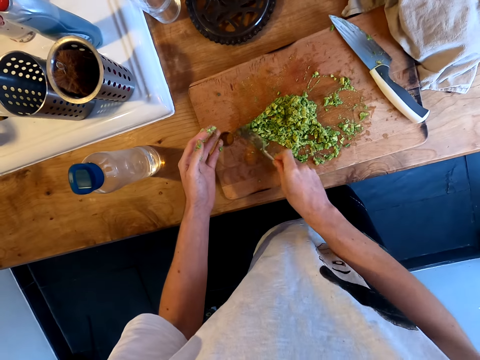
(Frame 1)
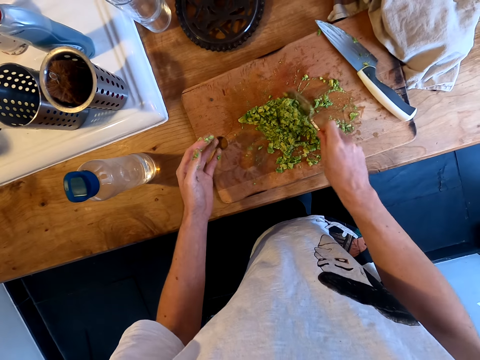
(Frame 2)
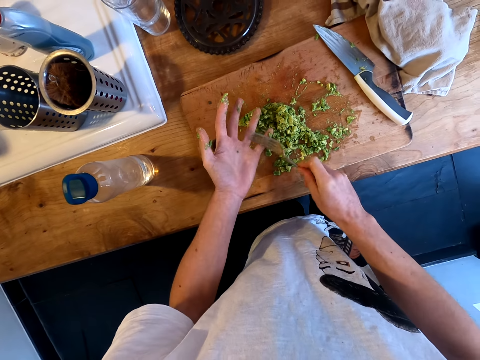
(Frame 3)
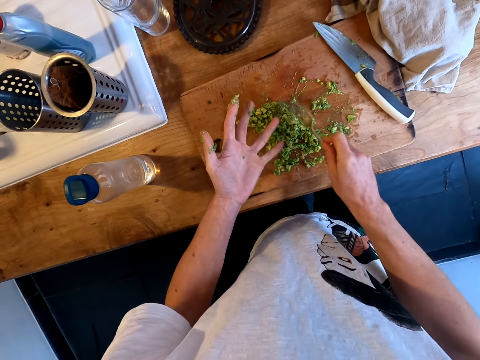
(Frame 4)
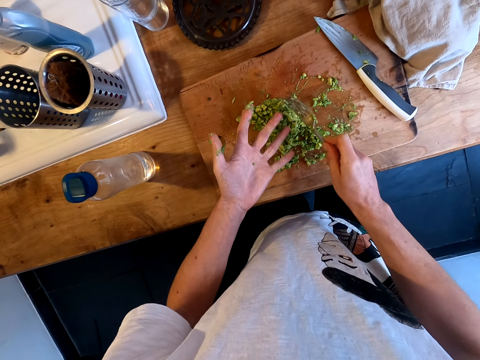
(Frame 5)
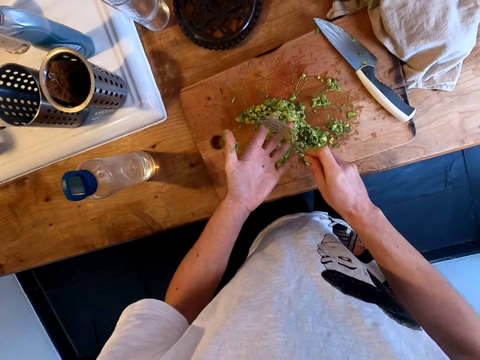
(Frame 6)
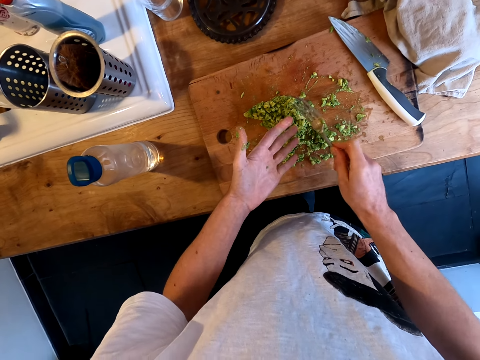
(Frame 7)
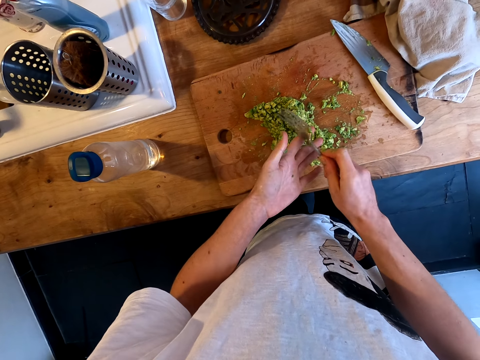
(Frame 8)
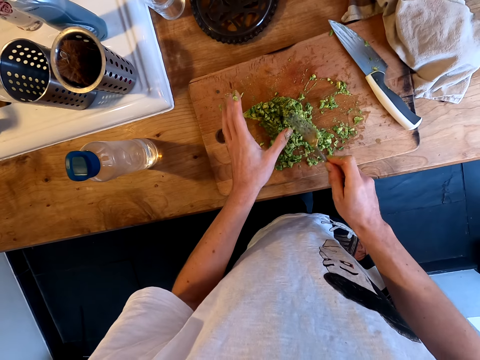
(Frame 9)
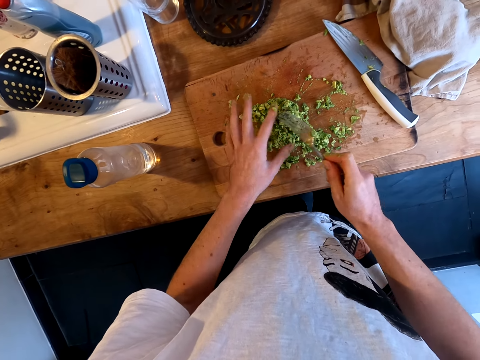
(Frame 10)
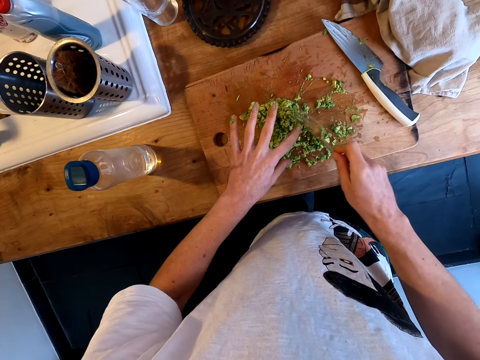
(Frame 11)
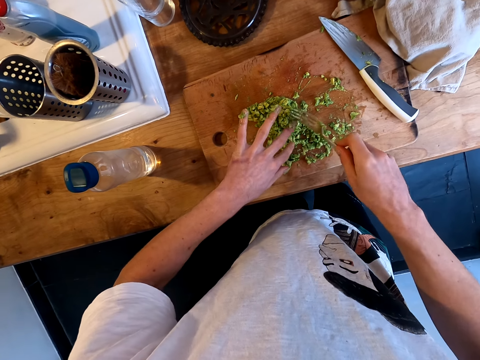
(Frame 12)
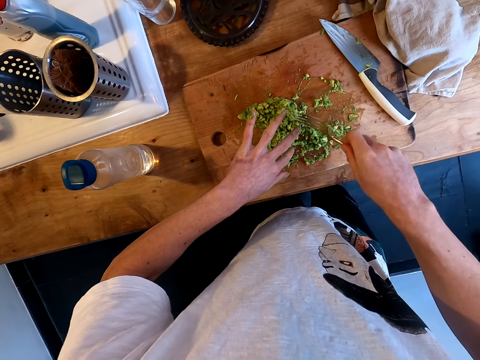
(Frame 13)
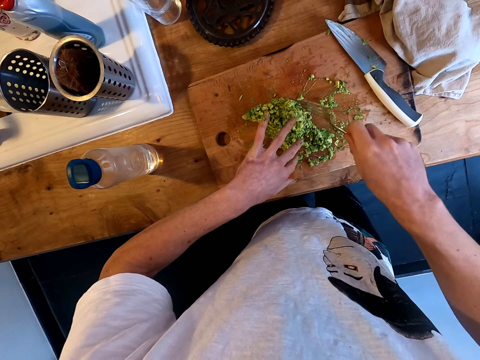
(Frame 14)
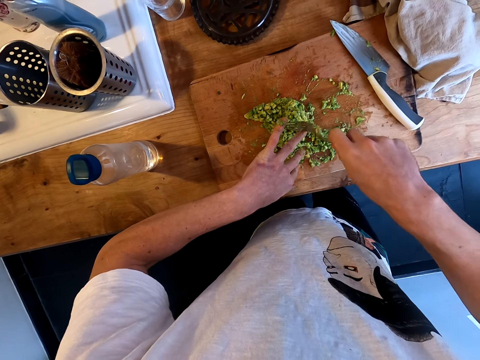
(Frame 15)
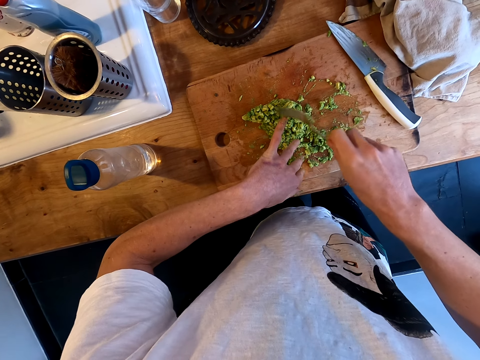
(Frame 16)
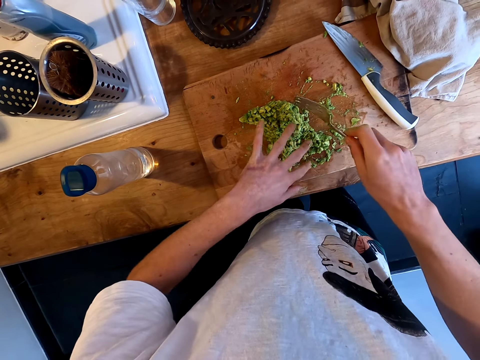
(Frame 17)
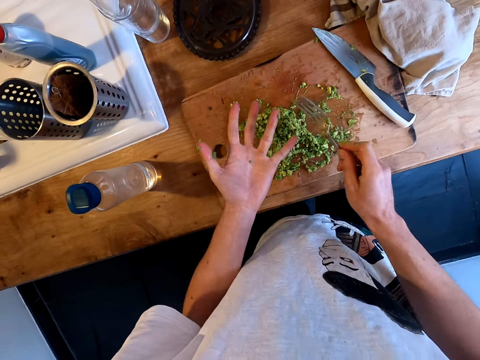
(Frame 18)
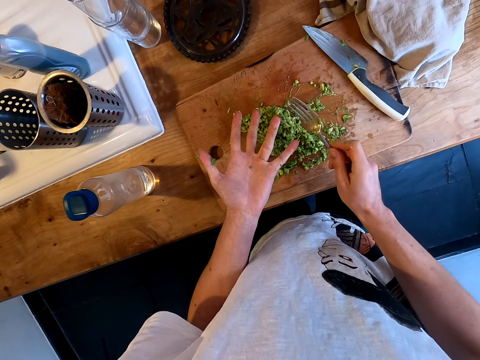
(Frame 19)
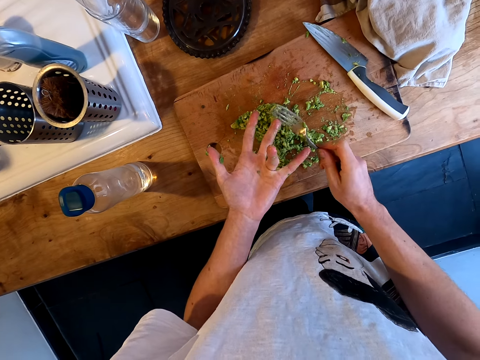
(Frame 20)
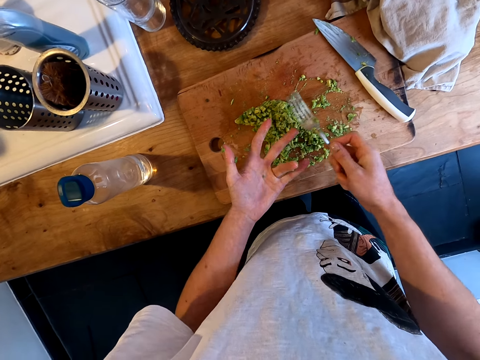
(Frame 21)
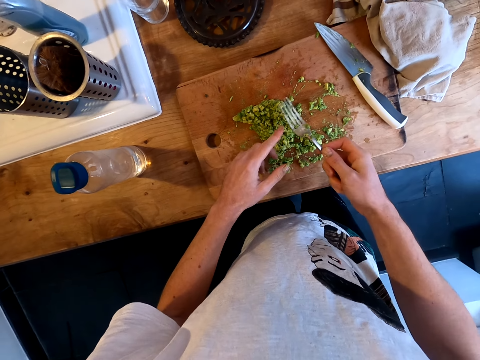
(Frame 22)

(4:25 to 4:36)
The camera wearer collects the avocado with a fork from the hands.

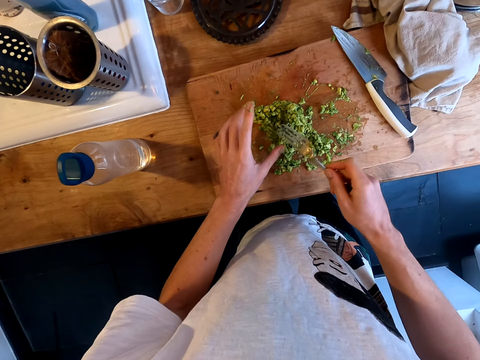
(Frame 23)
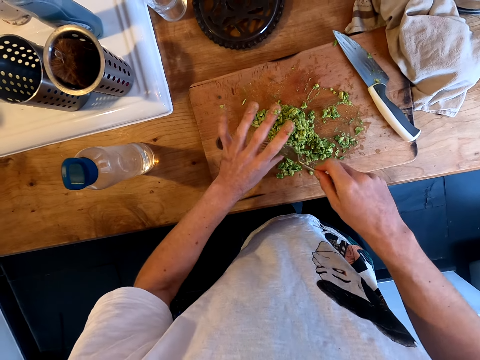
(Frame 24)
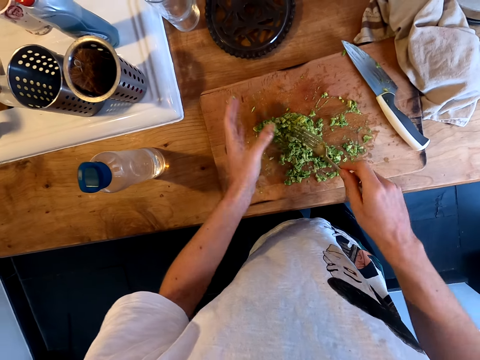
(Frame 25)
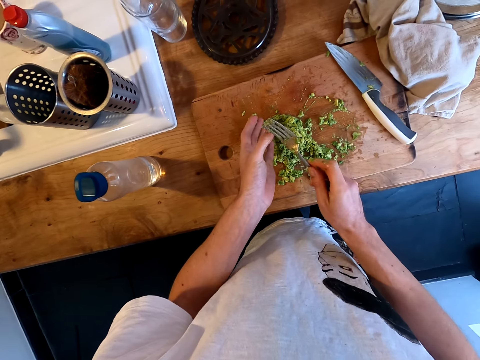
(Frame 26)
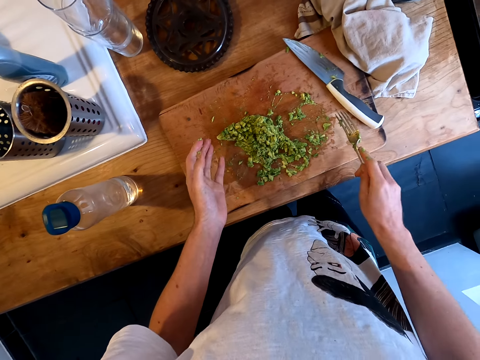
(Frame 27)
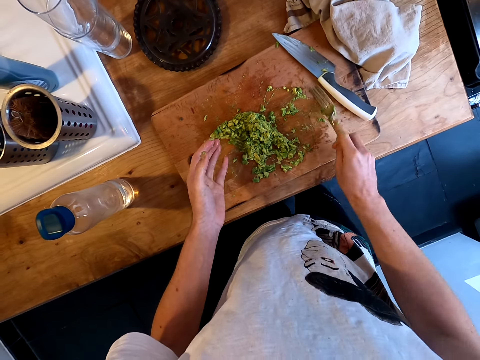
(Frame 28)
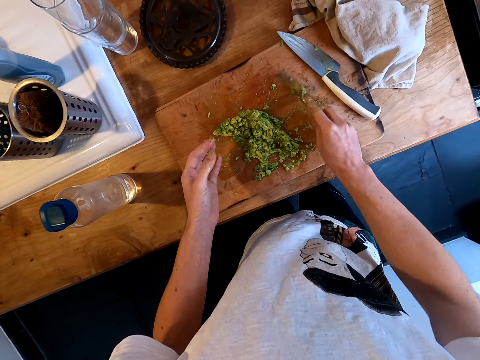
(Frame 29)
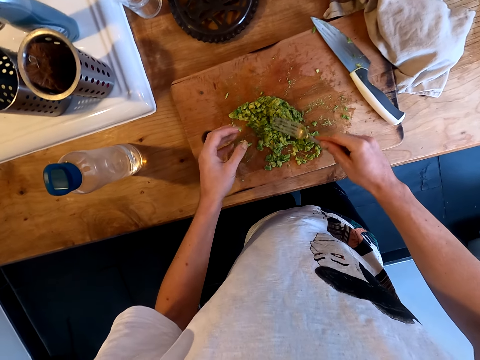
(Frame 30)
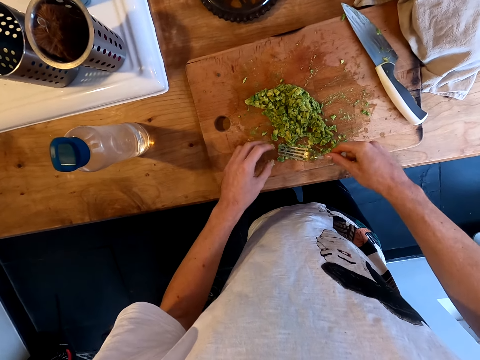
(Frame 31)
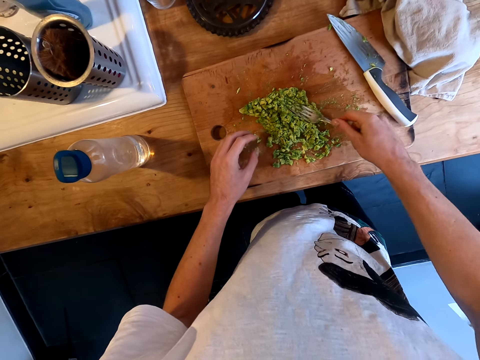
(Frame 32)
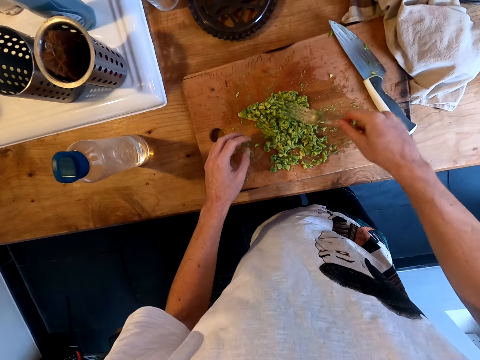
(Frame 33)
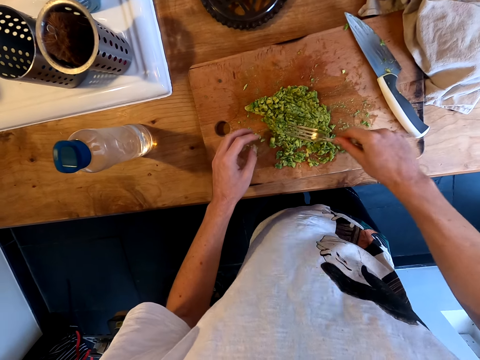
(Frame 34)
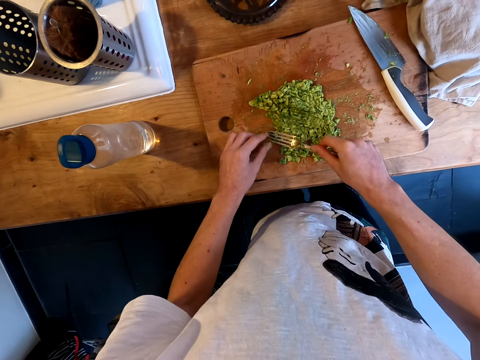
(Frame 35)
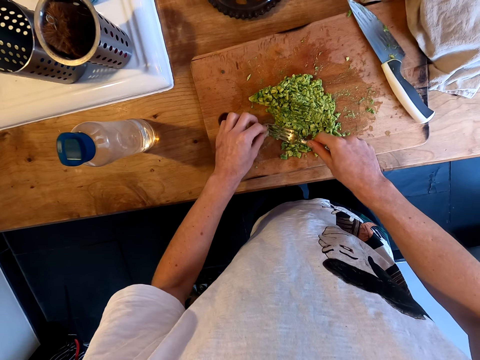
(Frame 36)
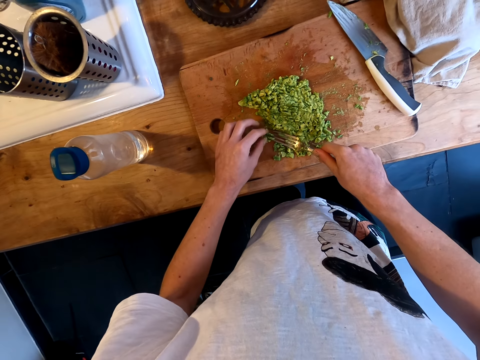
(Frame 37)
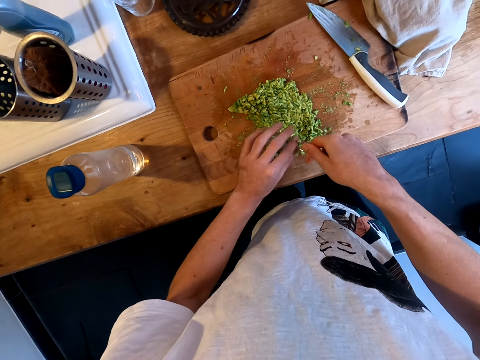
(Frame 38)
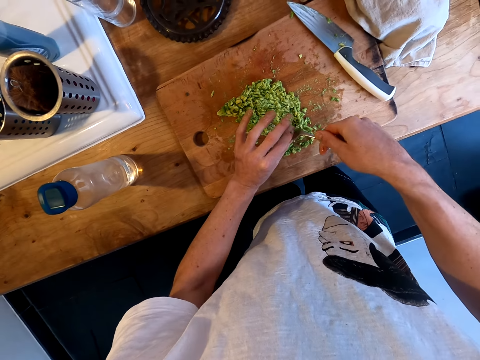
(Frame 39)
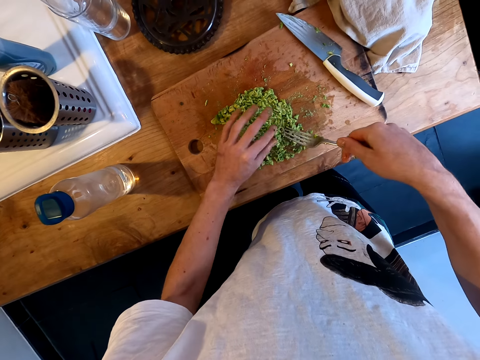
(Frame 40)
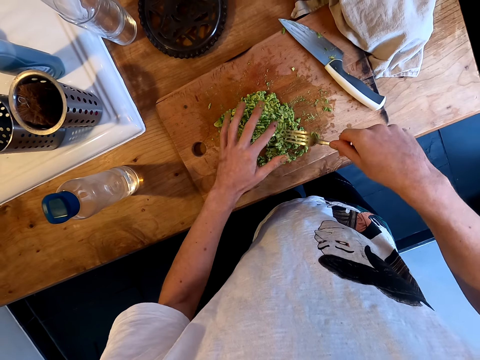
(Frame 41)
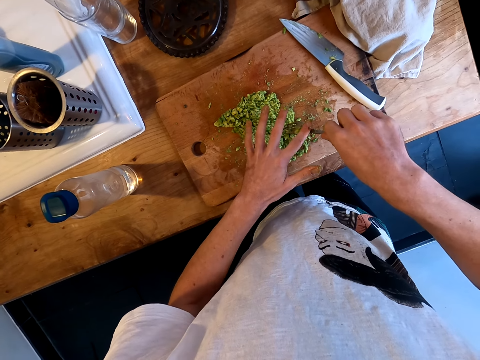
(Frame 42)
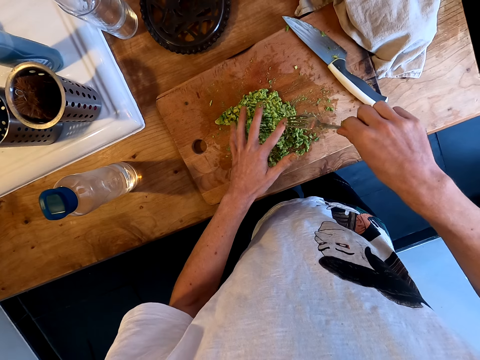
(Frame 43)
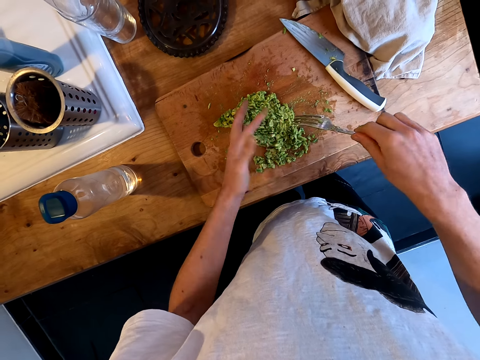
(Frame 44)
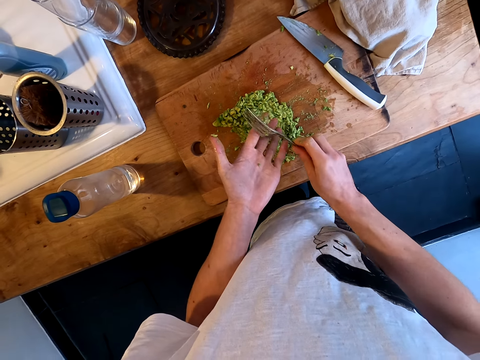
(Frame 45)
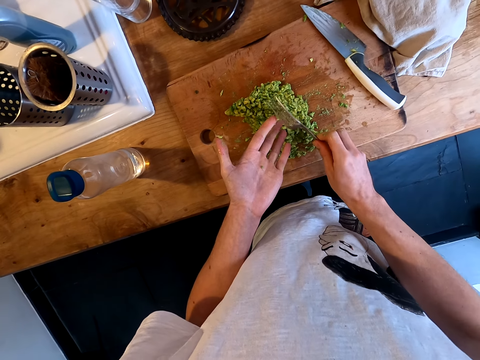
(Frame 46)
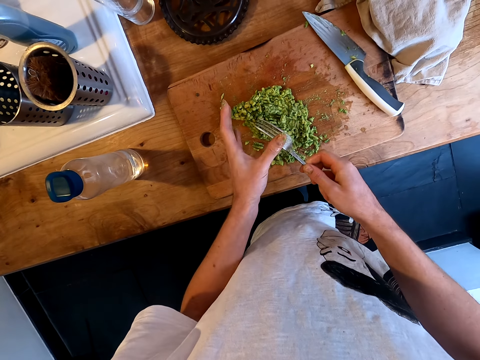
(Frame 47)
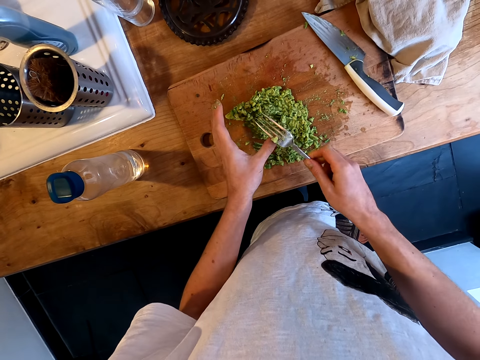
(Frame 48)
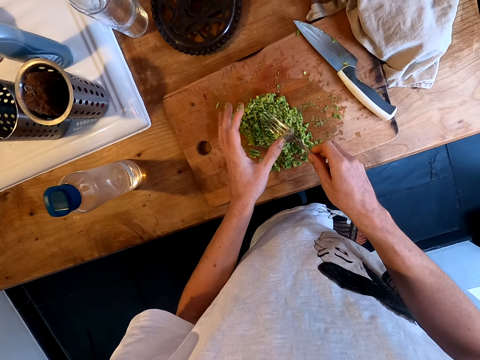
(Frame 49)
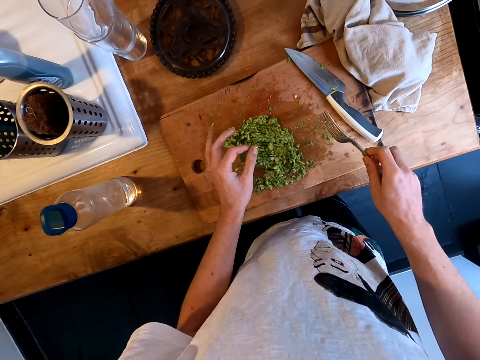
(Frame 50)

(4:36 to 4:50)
The camera wearer collects the avocado with a fork from the chopping board. They put together smashed fruits. They smash the avocado with the fork. They remove the avocado from the fork with a hand. They remove the avocado in the hand with the fork.

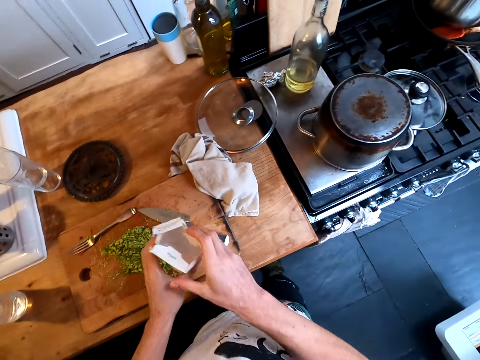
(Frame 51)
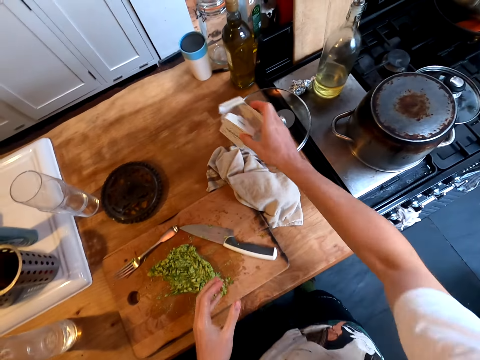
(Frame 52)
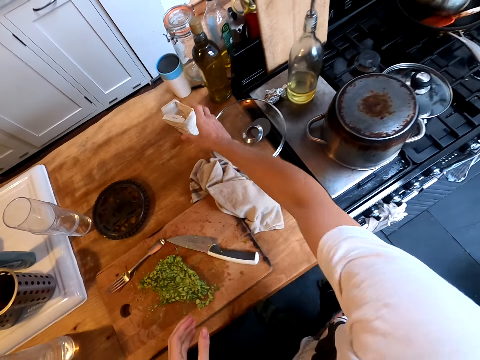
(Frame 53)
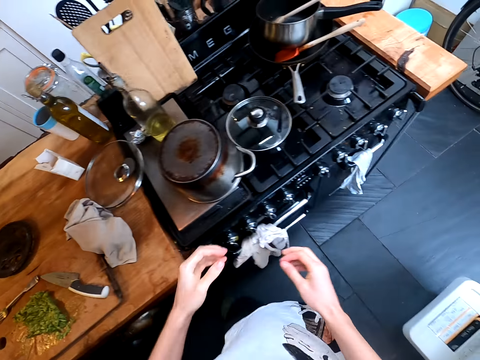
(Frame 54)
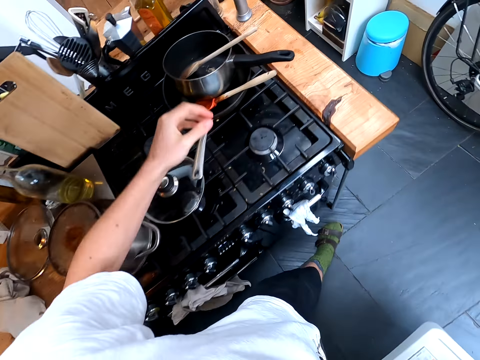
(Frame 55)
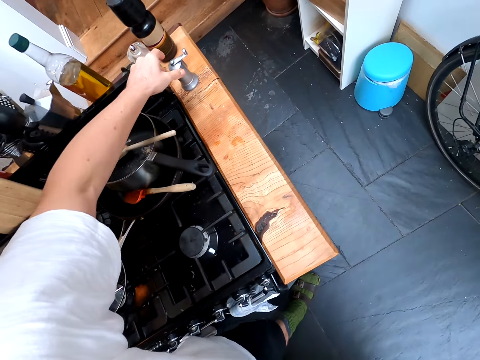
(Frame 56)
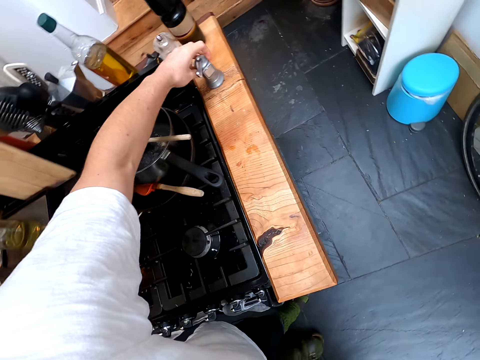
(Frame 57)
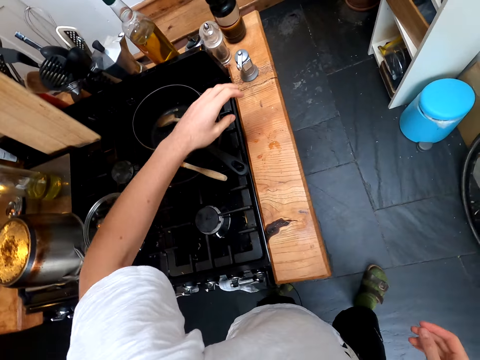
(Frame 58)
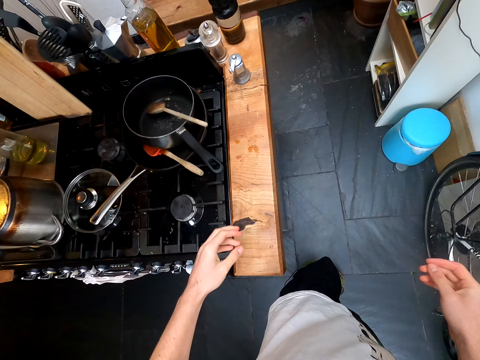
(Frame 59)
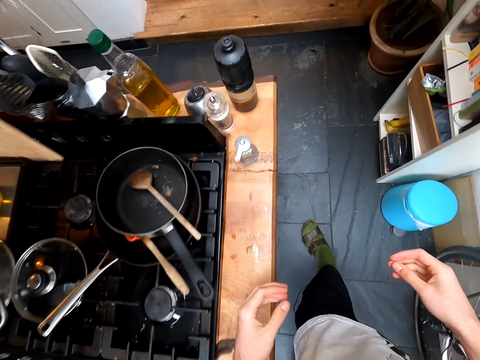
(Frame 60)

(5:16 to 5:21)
The camera wearer puts the box on the table. They walk in the kitchen. They touch something. They walk in the kitchen.
